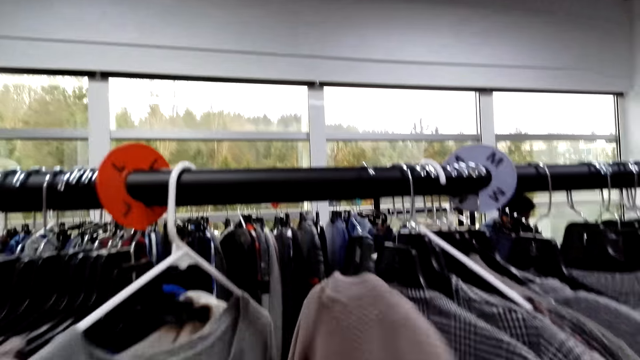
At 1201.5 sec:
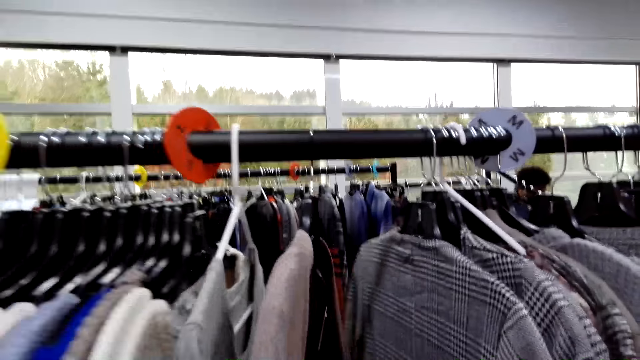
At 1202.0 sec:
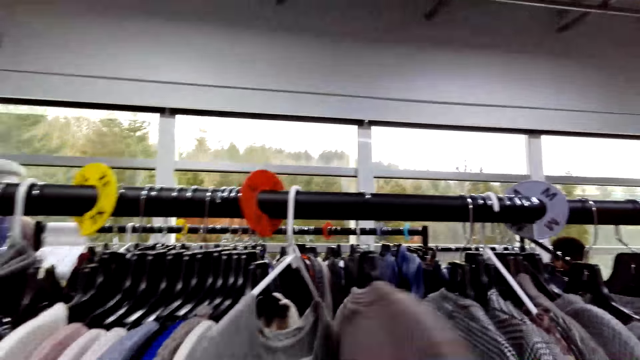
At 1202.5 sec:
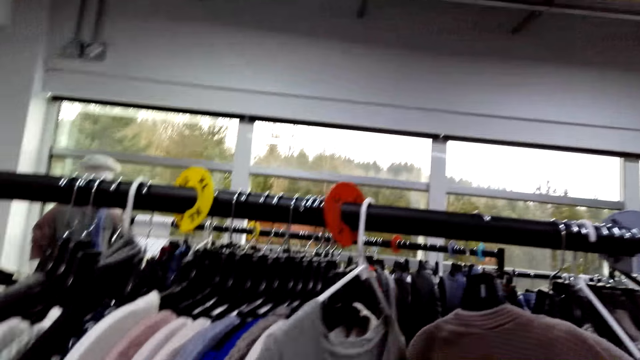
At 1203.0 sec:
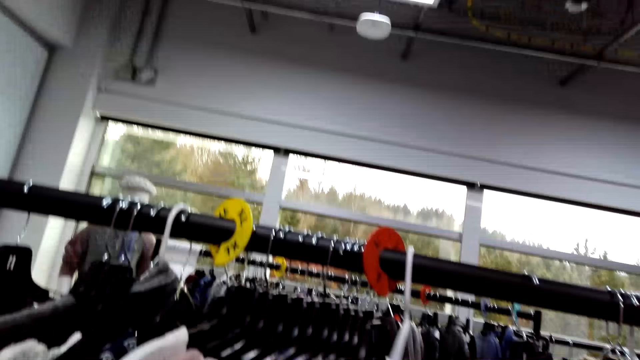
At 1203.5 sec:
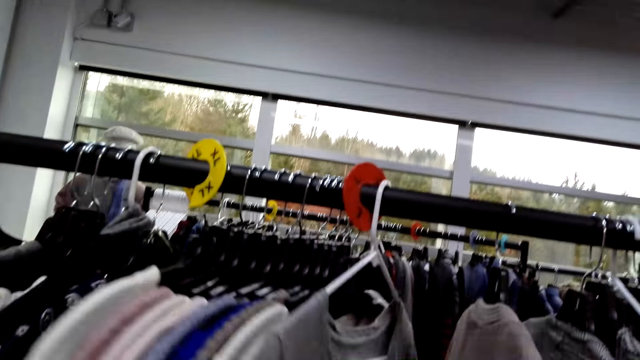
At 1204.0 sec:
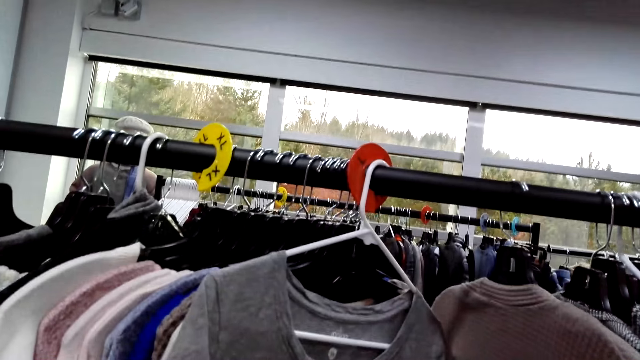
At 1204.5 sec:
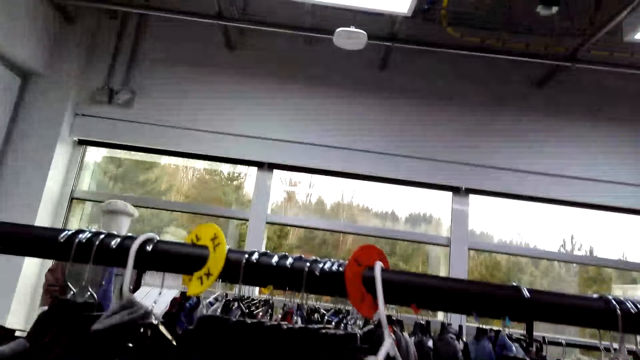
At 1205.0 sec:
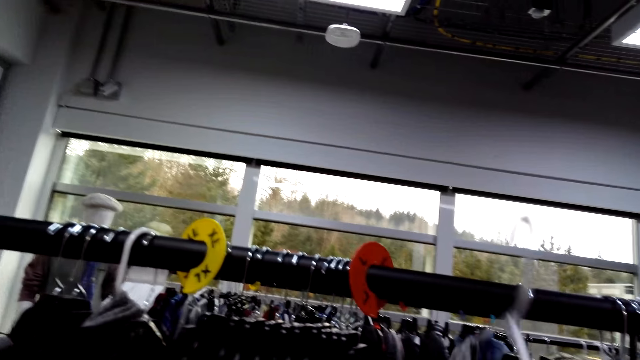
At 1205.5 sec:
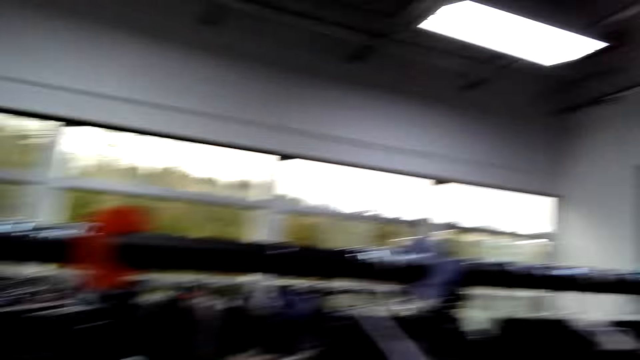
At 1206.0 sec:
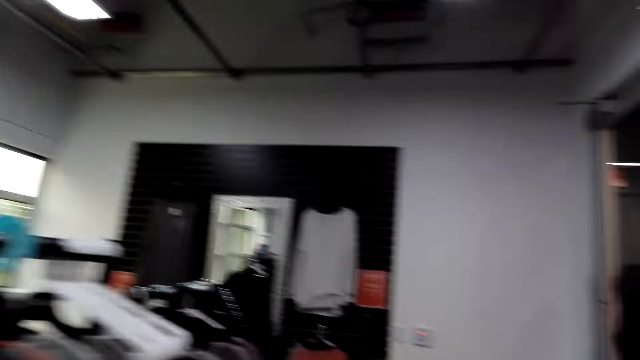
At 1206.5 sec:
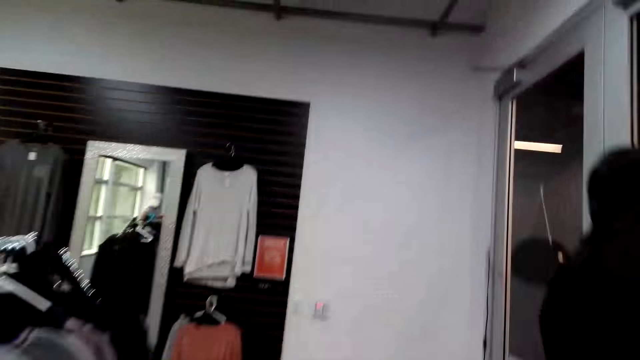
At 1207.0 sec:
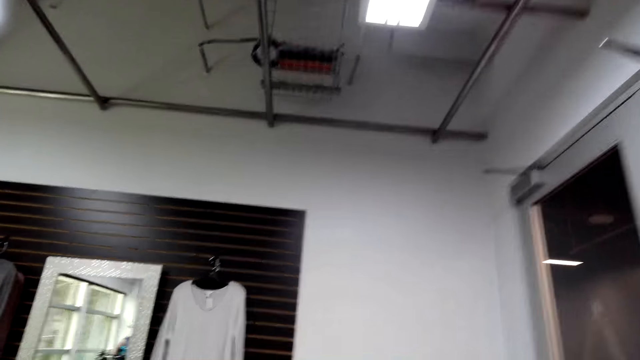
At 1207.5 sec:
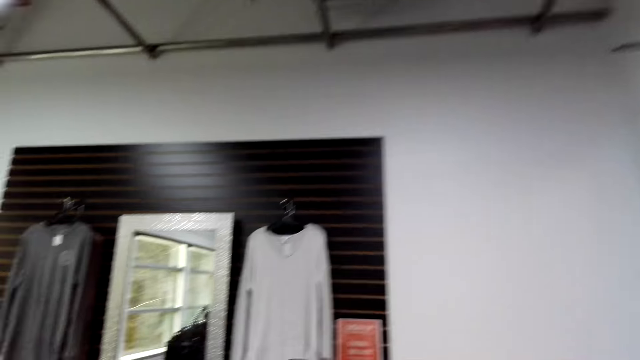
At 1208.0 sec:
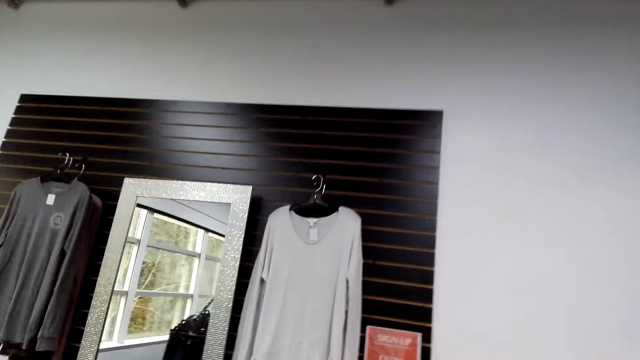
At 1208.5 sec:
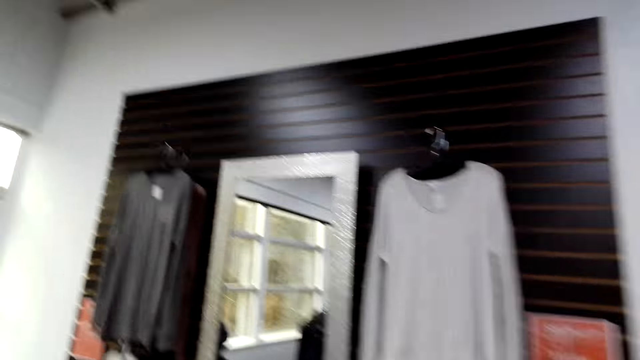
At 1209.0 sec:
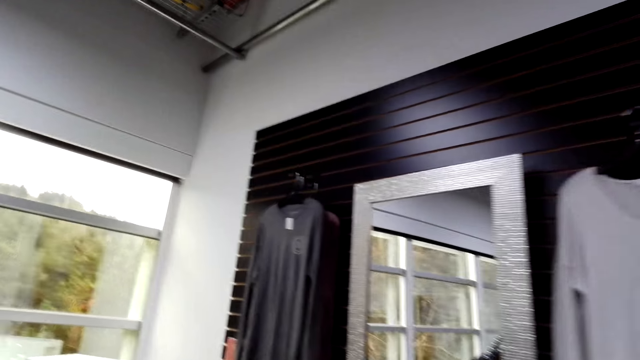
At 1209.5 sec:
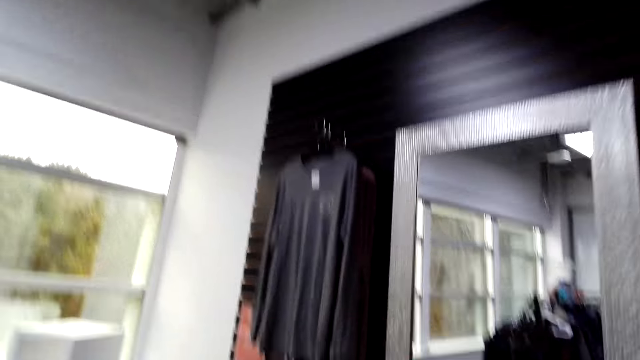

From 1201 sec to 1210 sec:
The camera wearer picks a cloth. They walk around.

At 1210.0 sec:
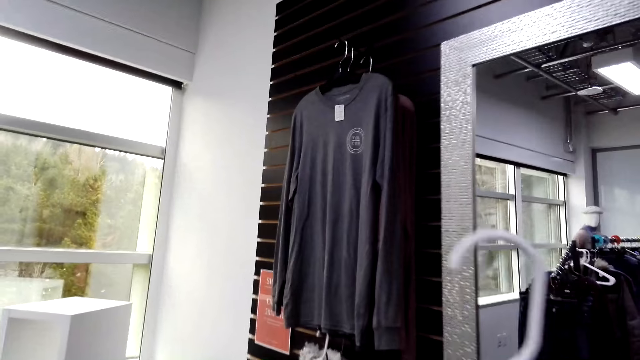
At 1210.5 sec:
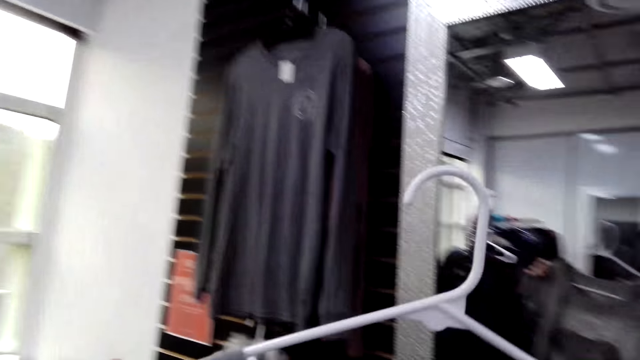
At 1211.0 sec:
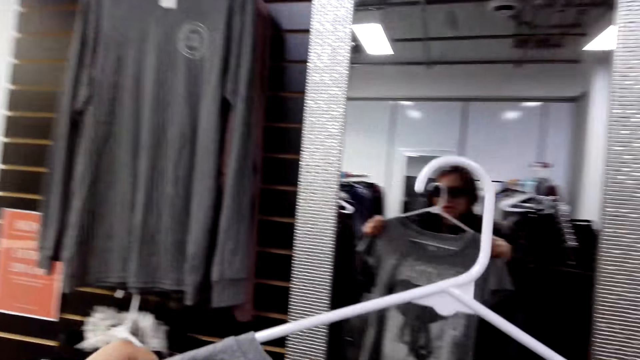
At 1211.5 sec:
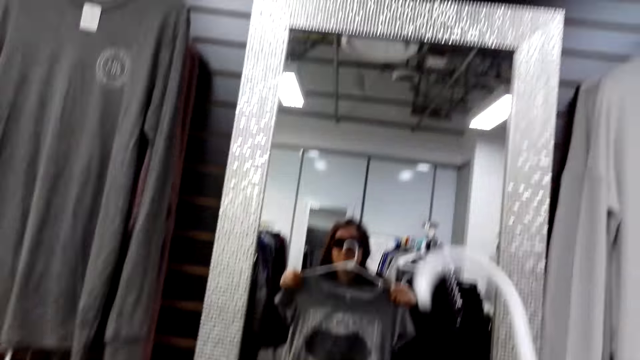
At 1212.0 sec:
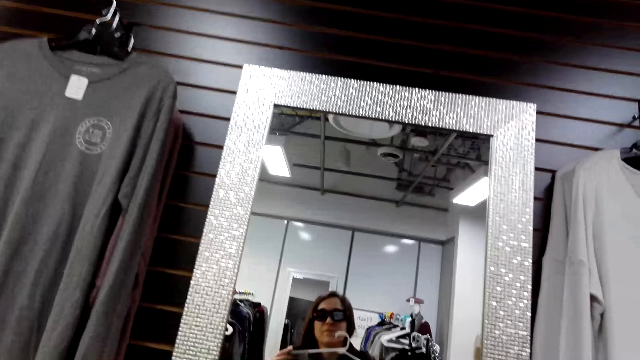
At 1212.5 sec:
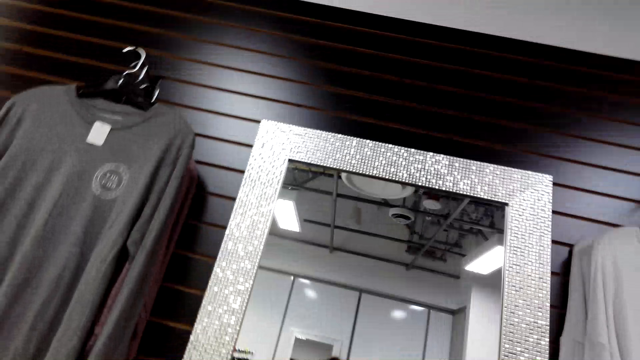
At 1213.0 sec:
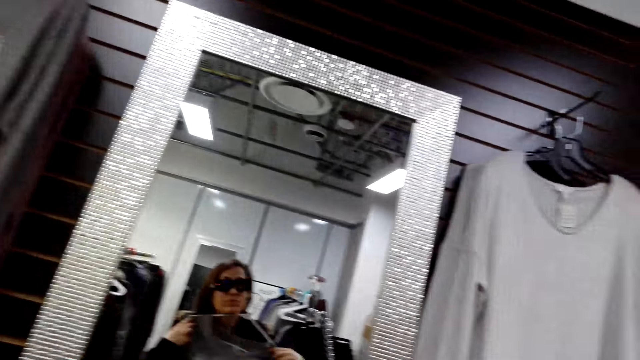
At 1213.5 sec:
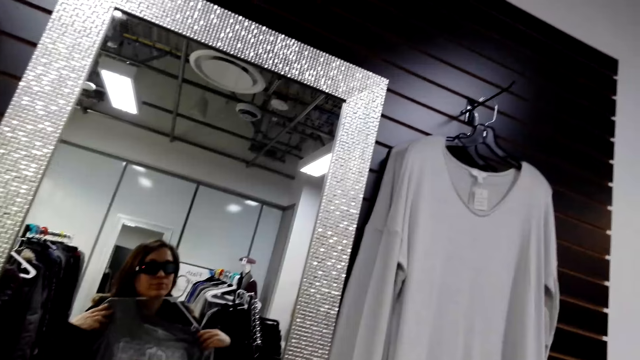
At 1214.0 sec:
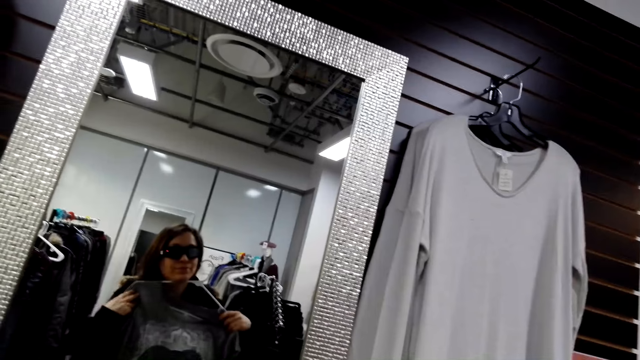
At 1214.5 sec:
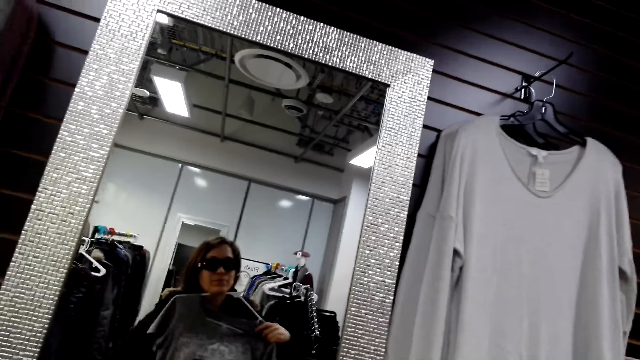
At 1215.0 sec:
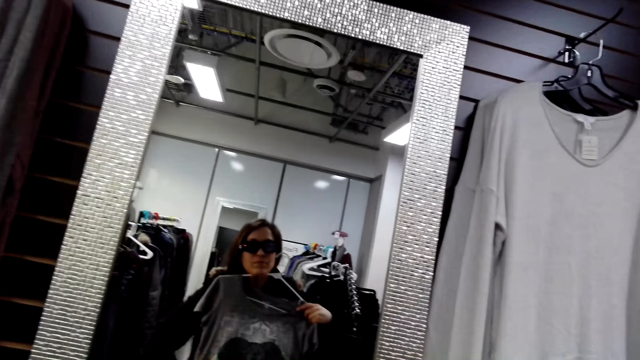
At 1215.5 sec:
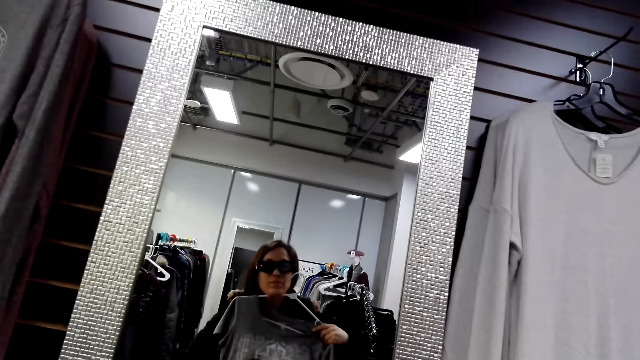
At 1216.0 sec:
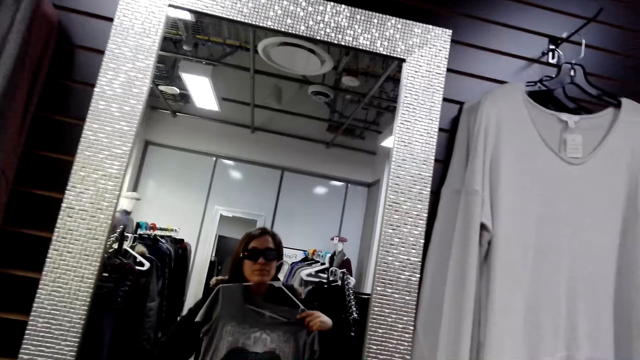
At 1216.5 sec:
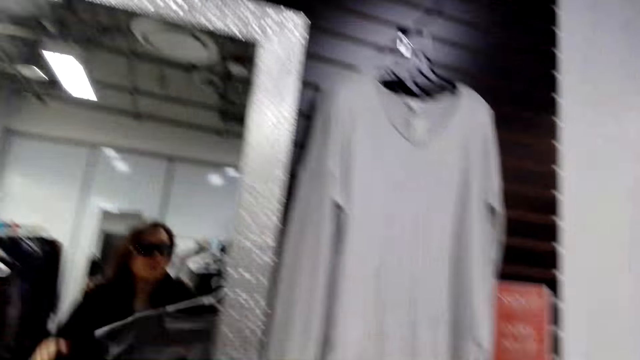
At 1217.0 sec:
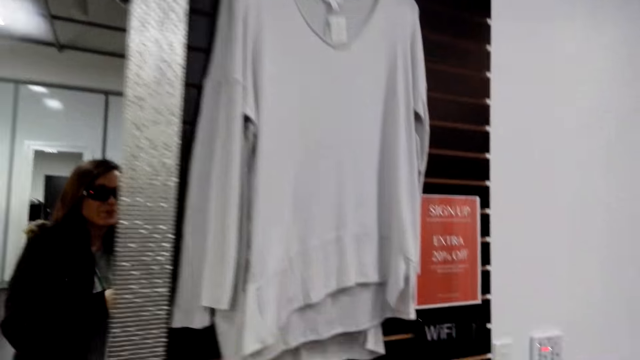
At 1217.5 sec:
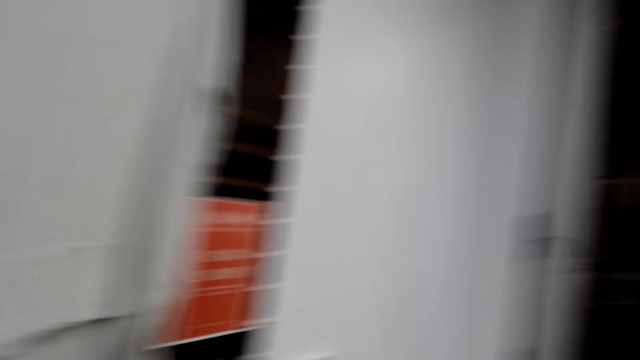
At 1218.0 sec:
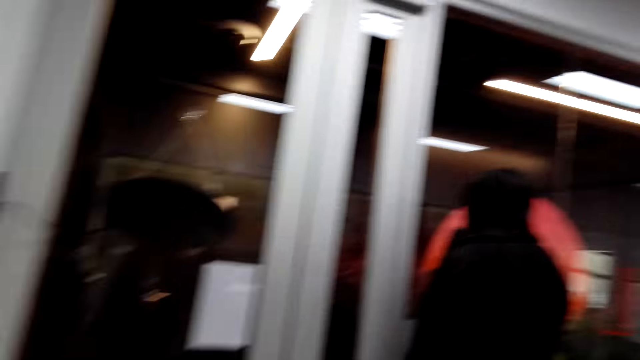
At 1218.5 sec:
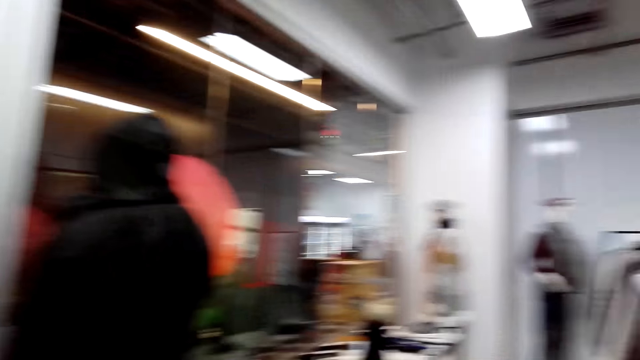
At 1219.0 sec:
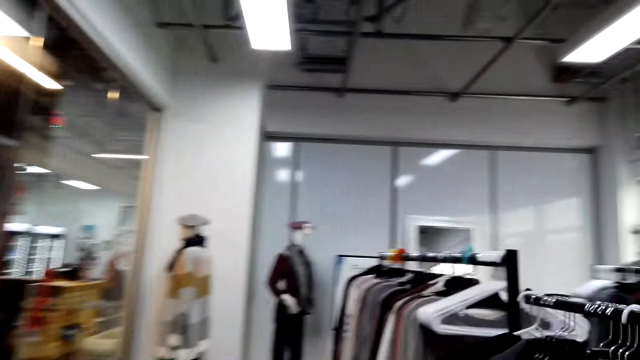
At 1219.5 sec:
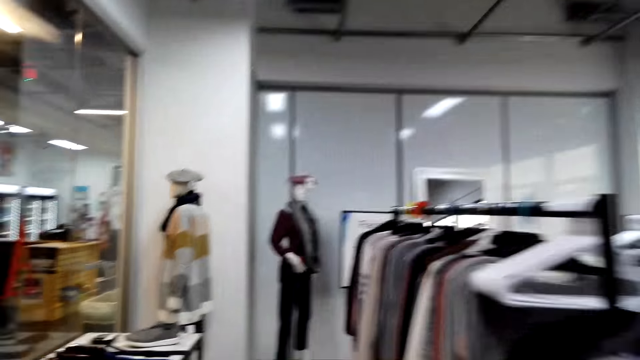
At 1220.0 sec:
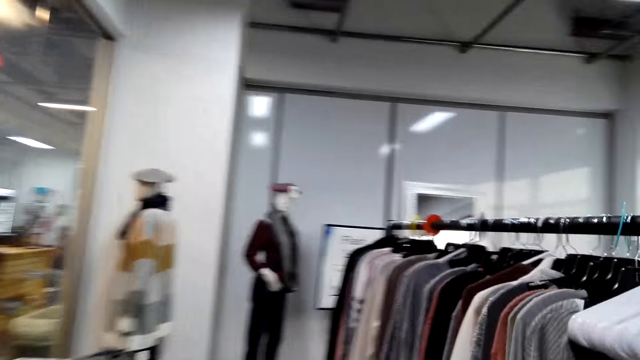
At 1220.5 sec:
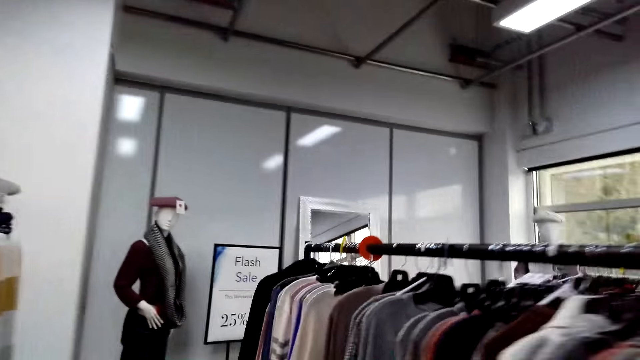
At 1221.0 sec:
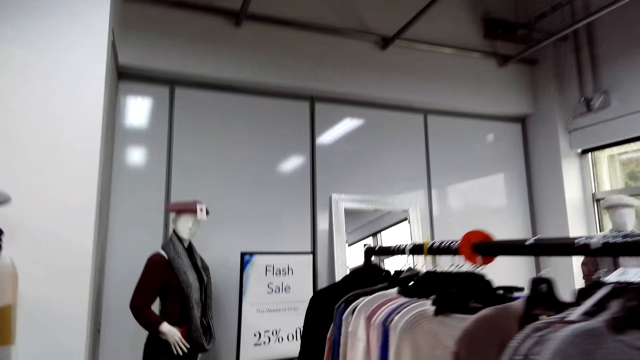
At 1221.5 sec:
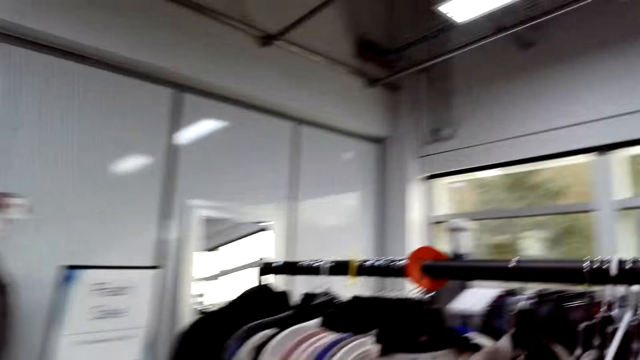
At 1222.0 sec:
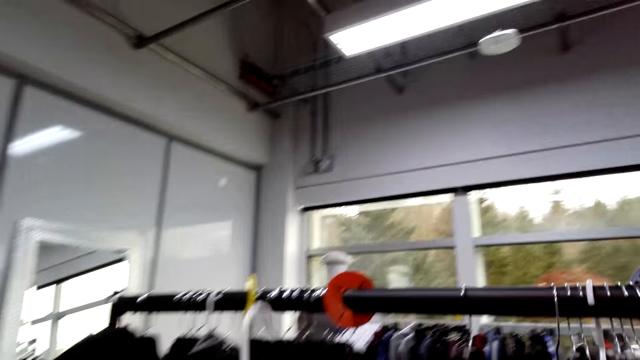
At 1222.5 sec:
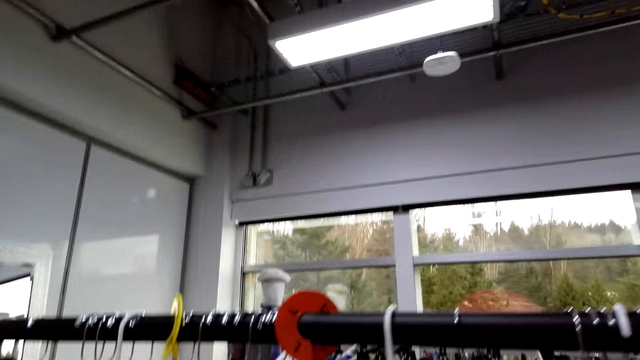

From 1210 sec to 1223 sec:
The camera wearer looks at herself in the mirror. She walks aside, looks around and walks around.
